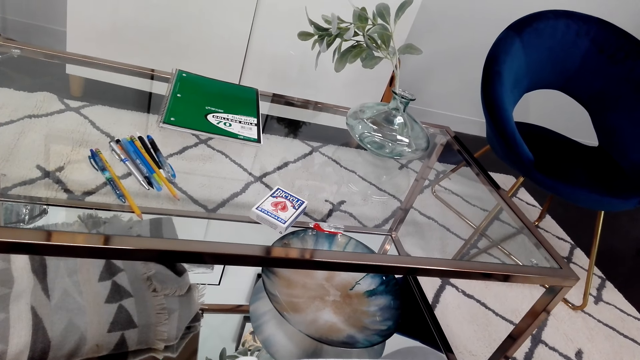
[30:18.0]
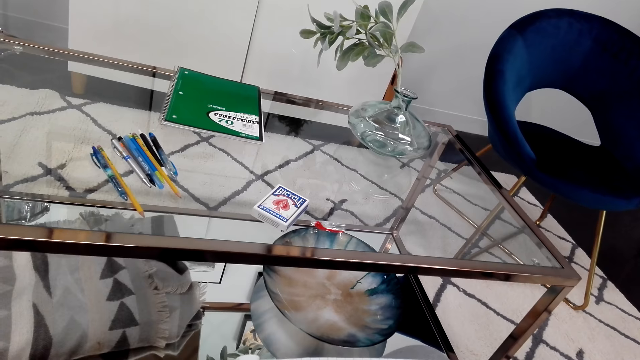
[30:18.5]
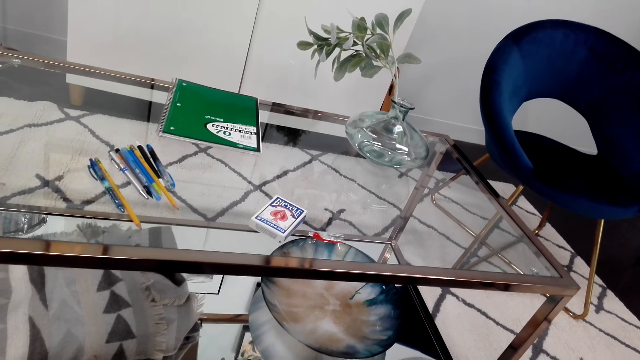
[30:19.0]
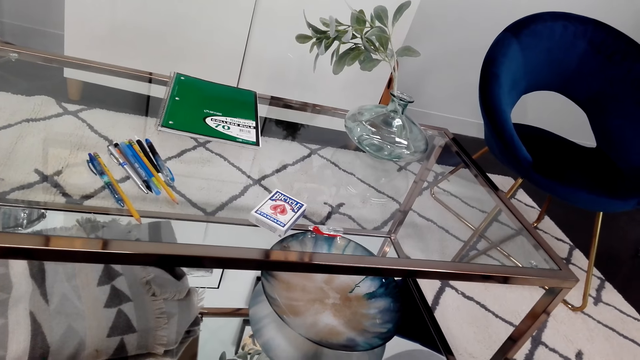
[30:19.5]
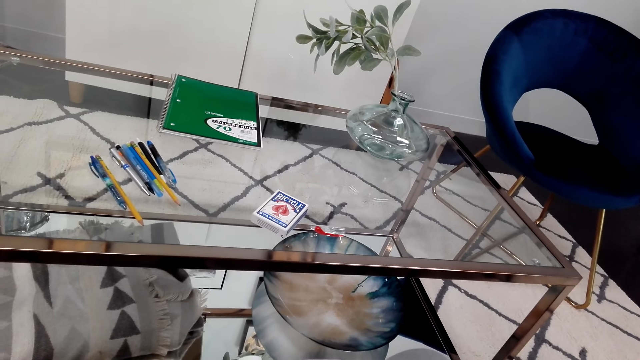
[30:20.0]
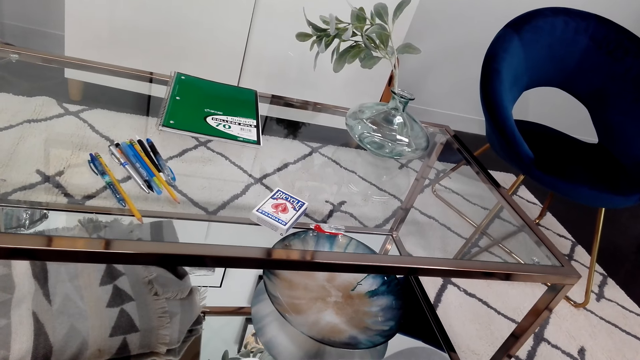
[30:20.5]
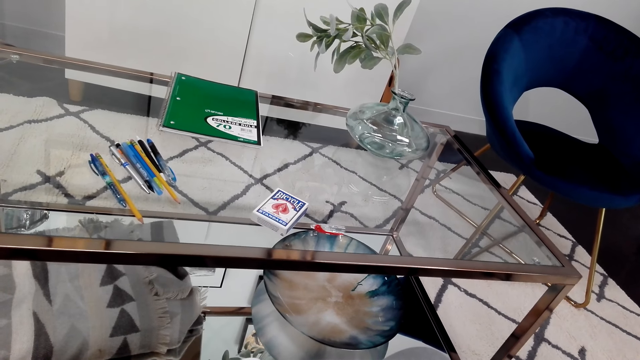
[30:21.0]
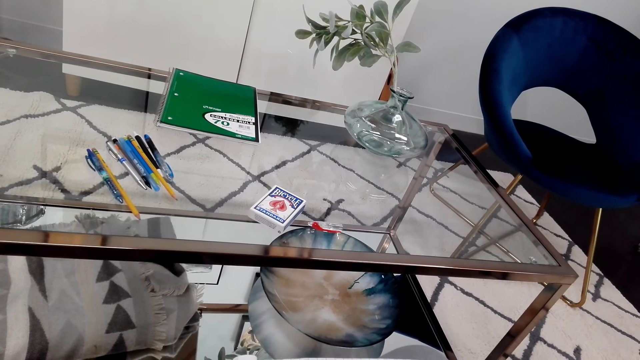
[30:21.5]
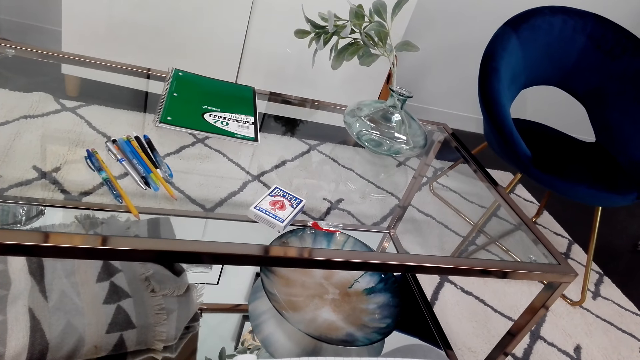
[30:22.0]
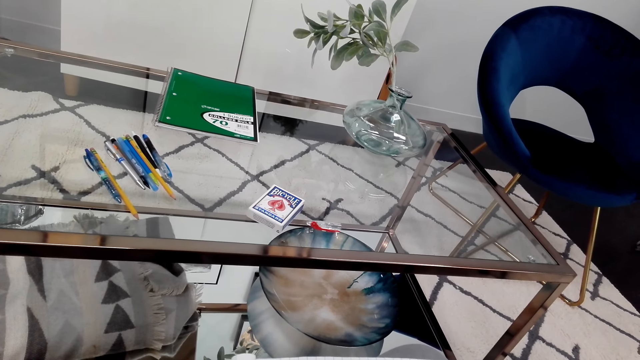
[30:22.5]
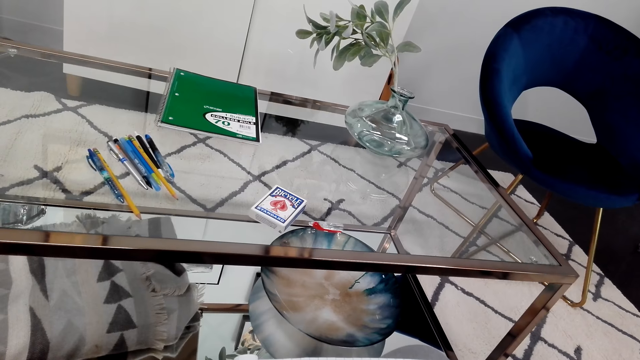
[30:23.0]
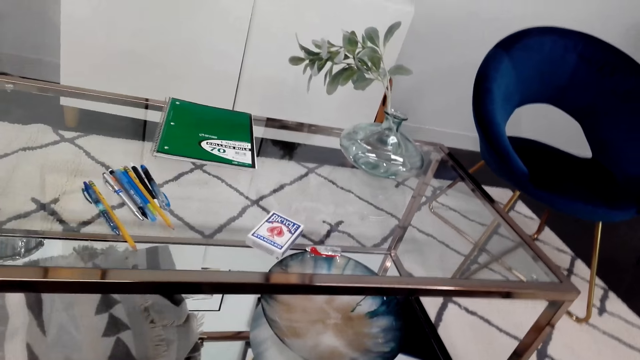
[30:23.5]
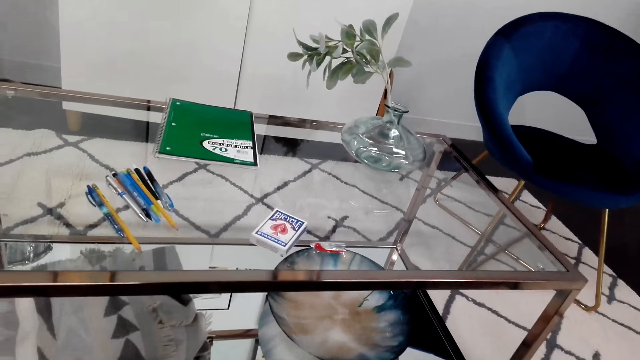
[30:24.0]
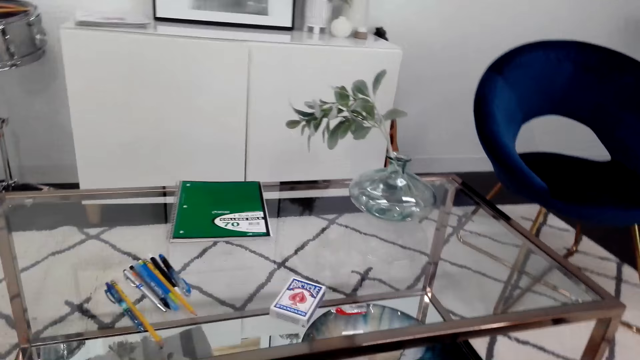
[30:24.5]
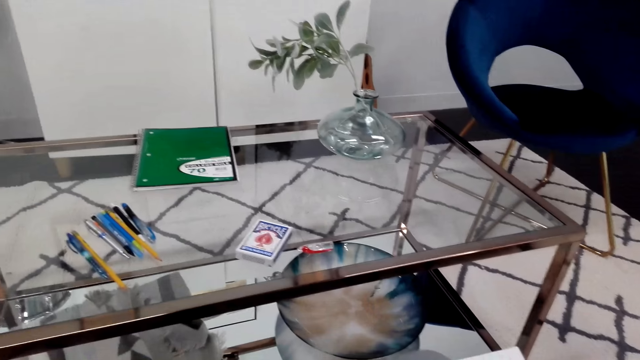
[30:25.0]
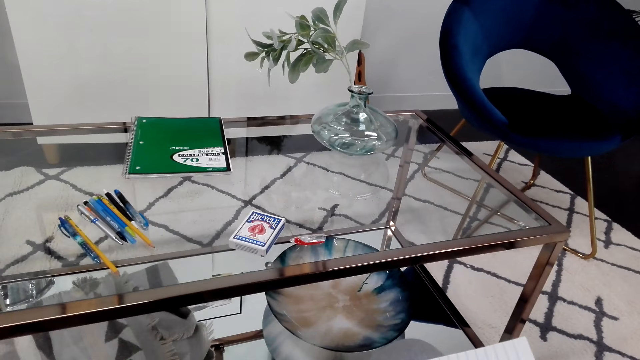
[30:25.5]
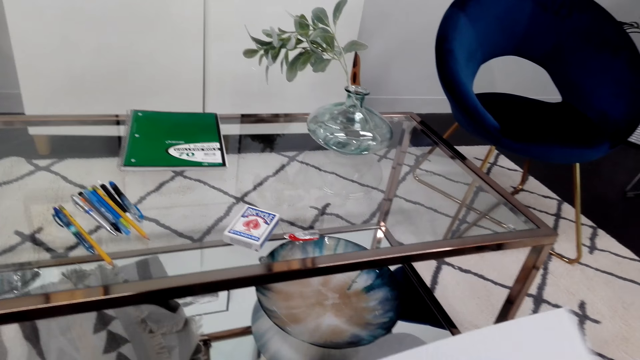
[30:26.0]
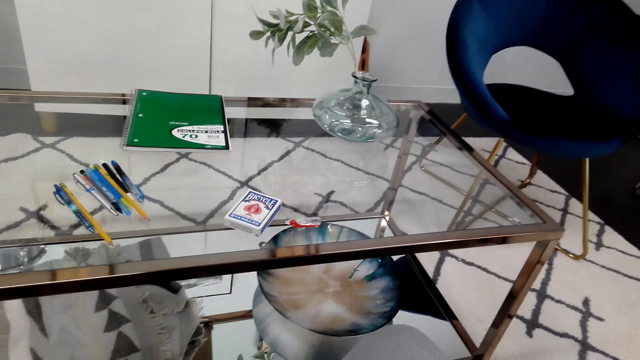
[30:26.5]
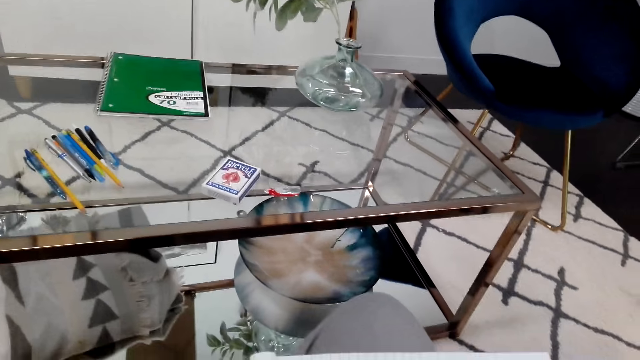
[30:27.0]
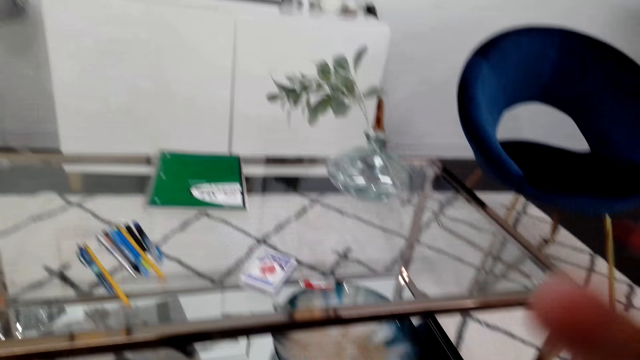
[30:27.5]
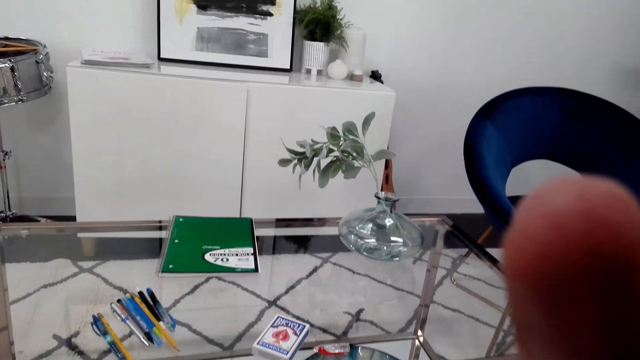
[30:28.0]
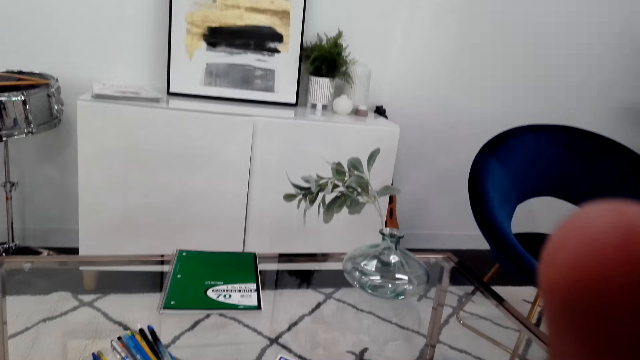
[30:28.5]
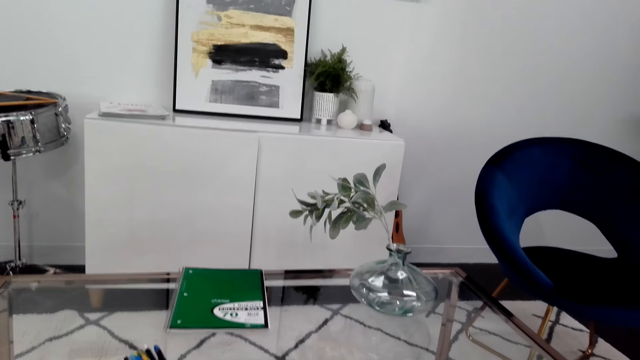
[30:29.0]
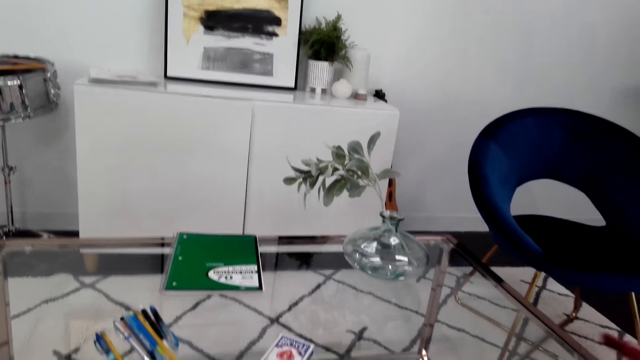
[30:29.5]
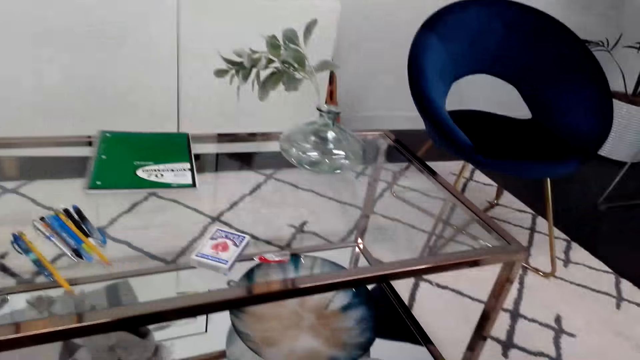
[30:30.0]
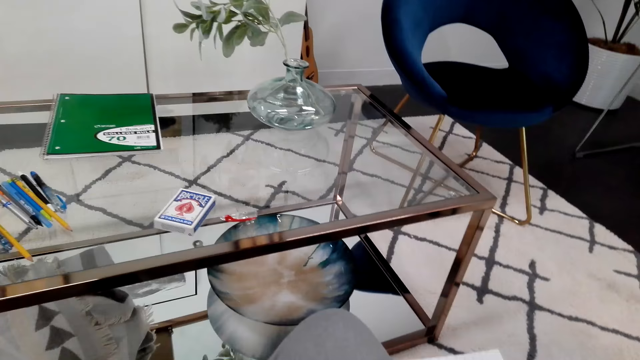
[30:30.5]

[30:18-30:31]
The camera wearer holds the camera. He touches his face.

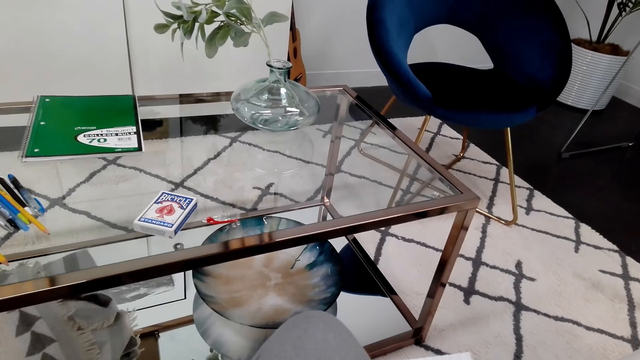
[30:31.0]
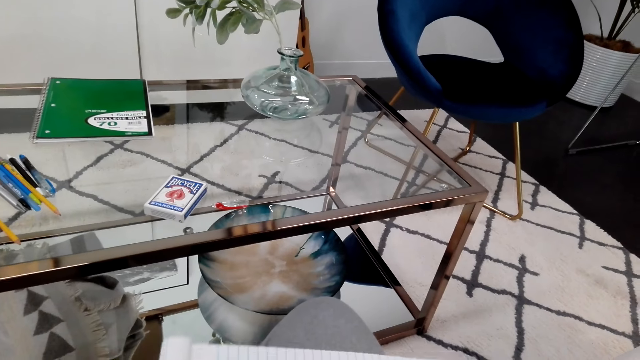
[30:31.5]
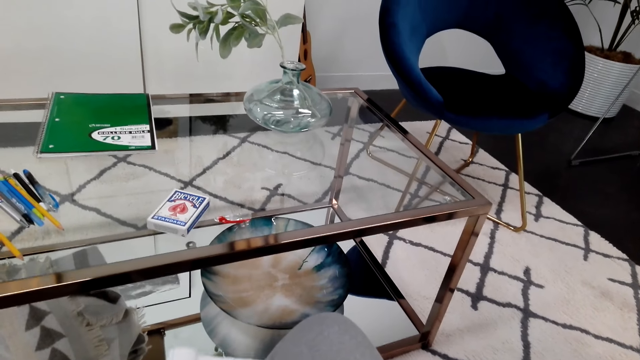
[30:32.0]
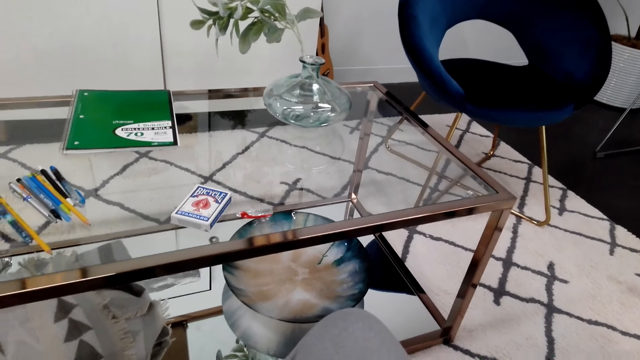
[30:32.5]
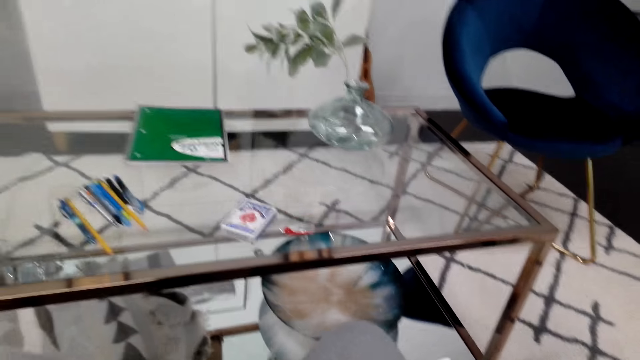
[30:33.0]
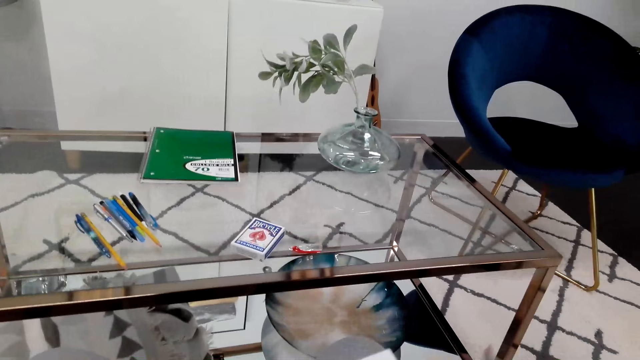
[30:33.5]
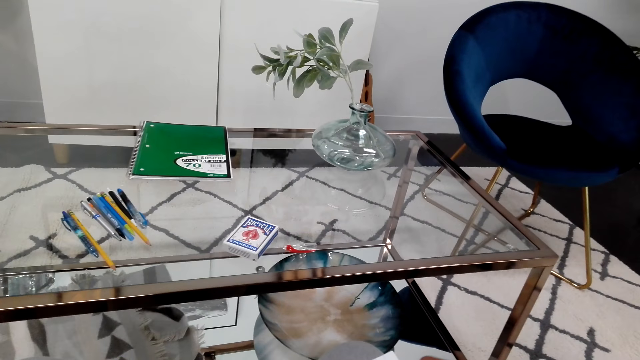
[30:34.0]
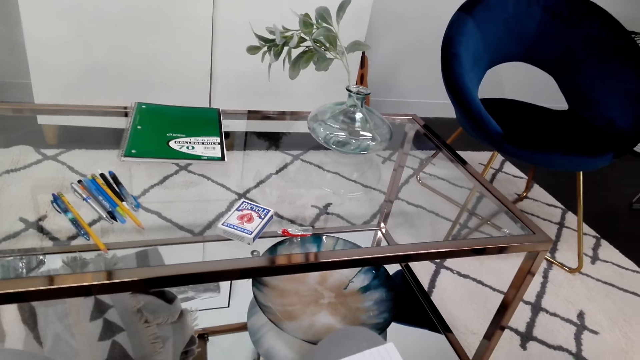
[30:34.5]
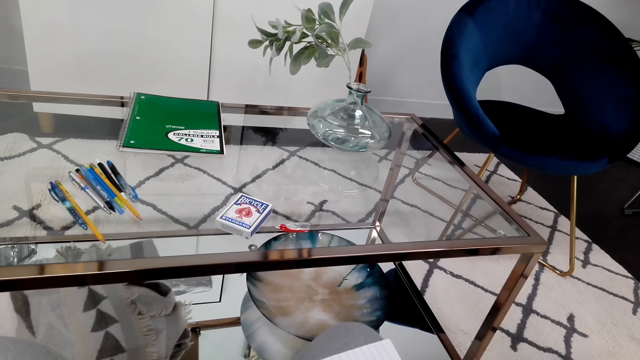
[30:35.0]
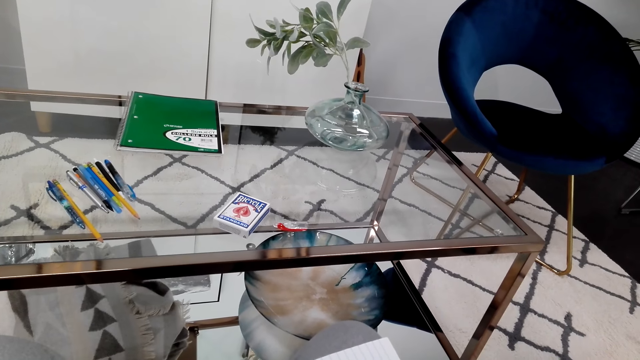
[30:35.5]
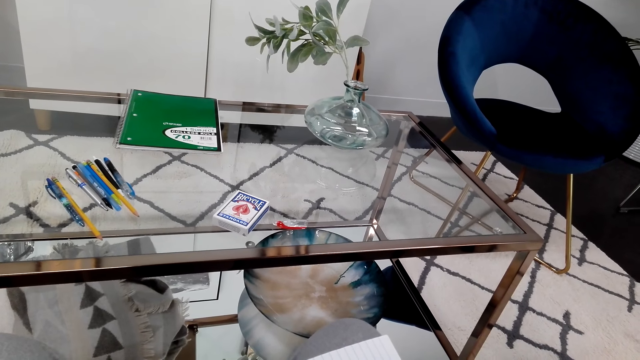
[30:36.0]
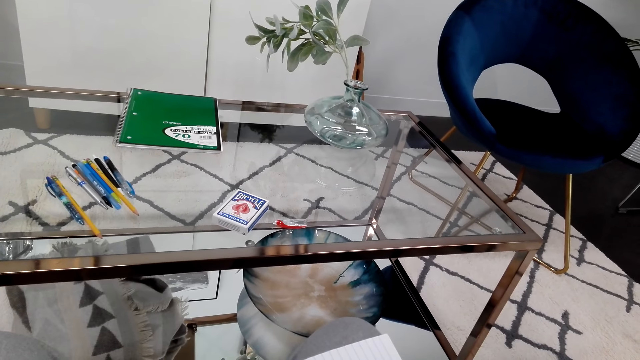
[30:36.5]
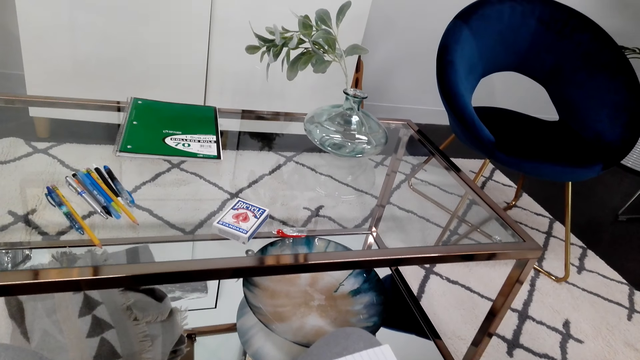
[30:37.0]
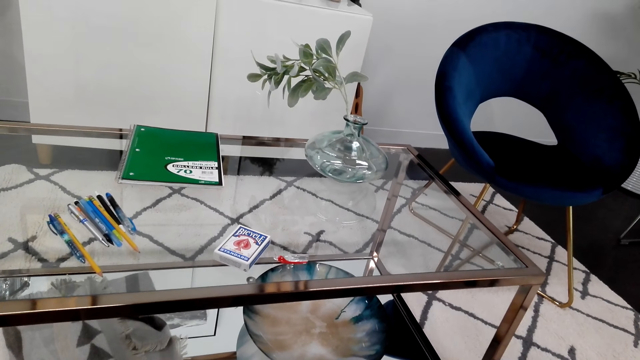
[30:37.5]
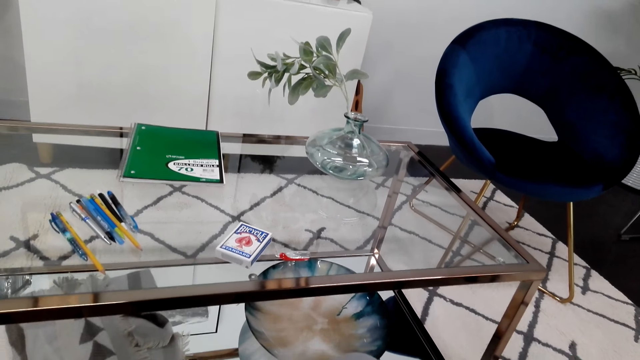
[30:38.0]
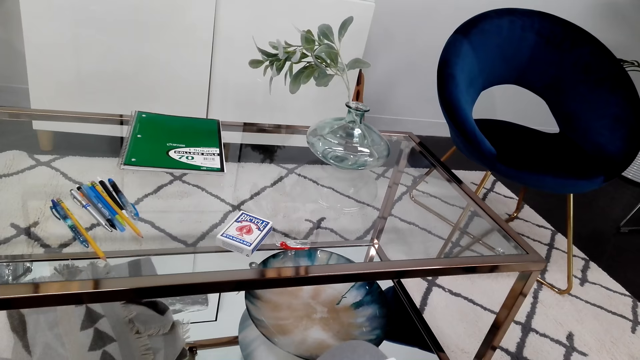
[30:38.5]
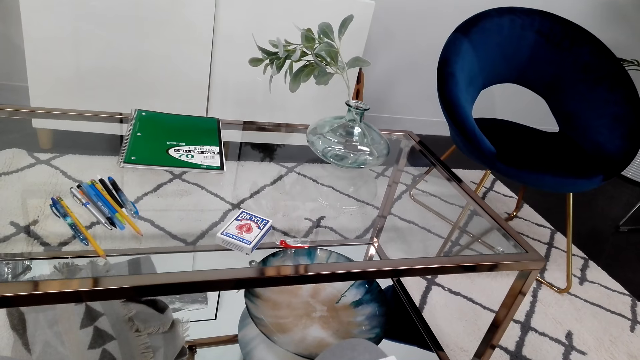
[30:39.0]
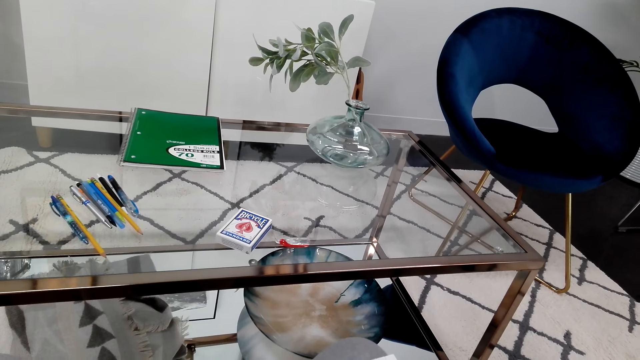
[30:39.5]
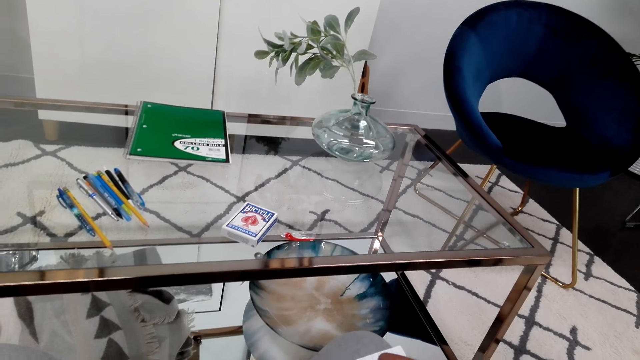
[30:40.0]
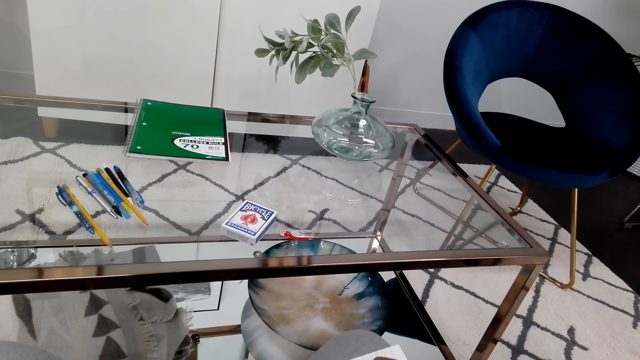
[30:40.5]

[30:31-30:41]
The camera wearer moves the book on his leg. He flips the book.
